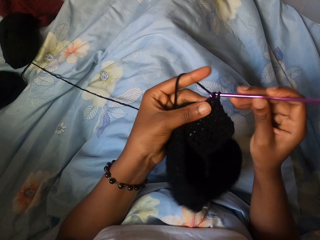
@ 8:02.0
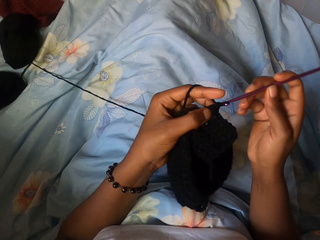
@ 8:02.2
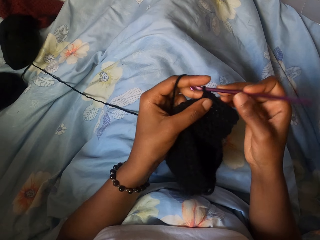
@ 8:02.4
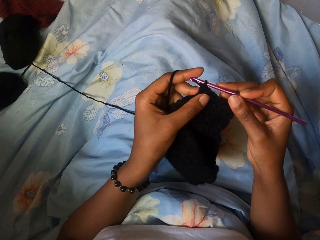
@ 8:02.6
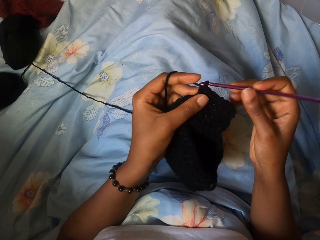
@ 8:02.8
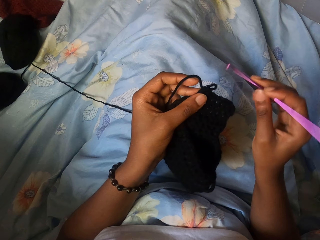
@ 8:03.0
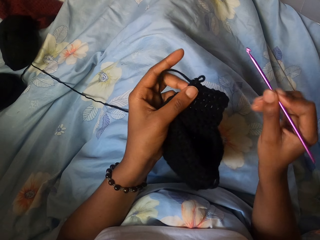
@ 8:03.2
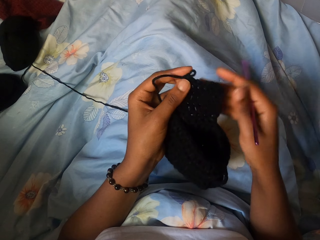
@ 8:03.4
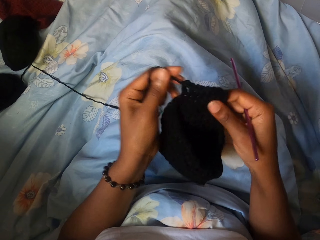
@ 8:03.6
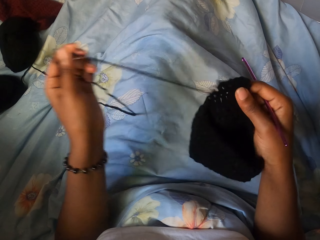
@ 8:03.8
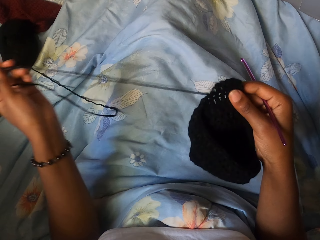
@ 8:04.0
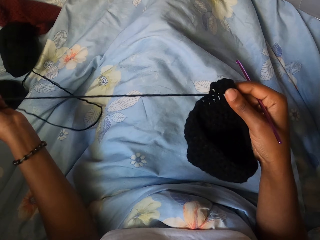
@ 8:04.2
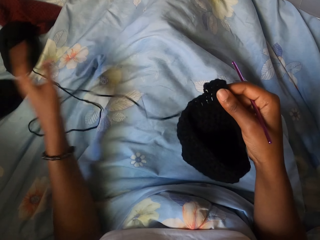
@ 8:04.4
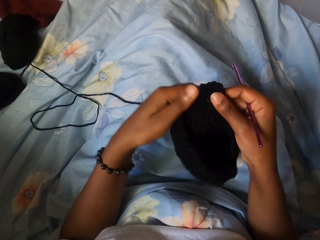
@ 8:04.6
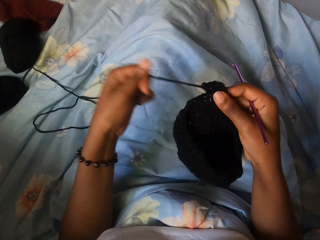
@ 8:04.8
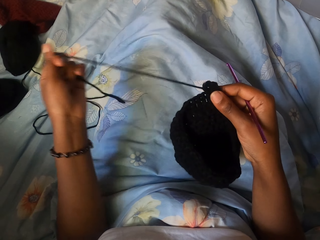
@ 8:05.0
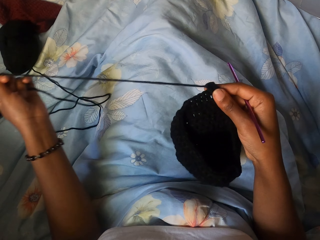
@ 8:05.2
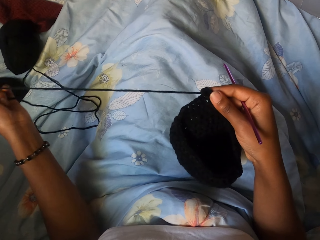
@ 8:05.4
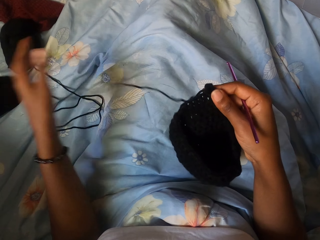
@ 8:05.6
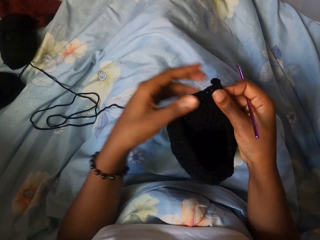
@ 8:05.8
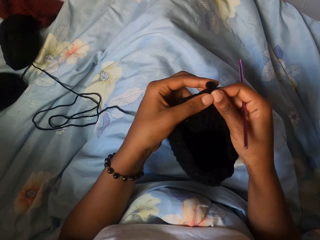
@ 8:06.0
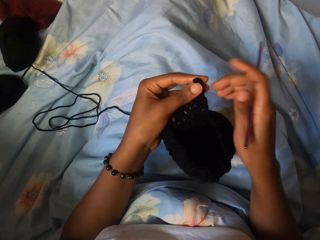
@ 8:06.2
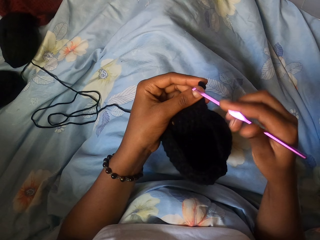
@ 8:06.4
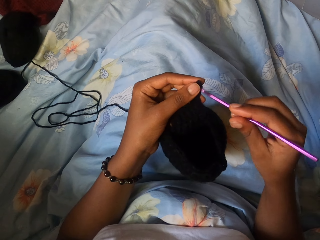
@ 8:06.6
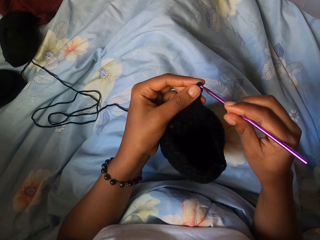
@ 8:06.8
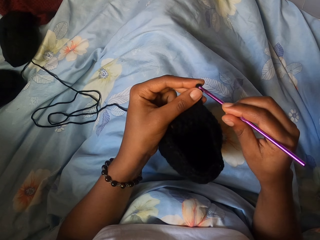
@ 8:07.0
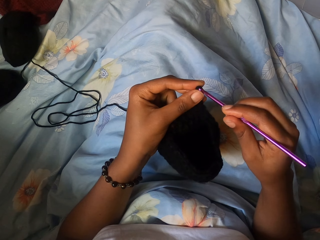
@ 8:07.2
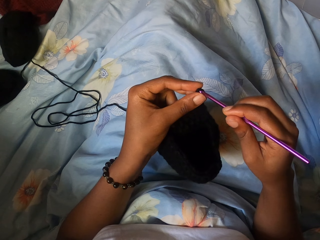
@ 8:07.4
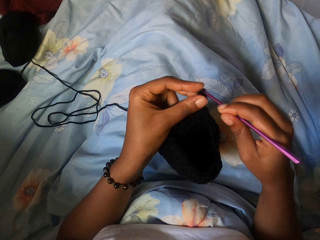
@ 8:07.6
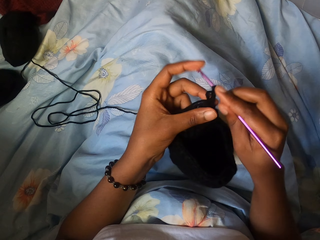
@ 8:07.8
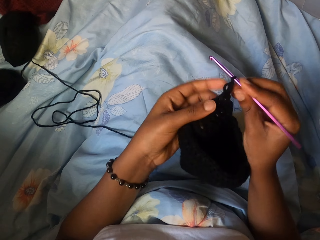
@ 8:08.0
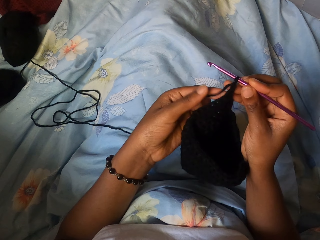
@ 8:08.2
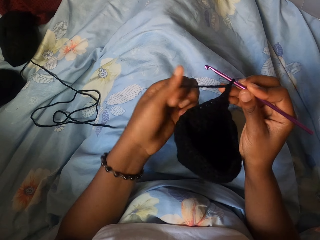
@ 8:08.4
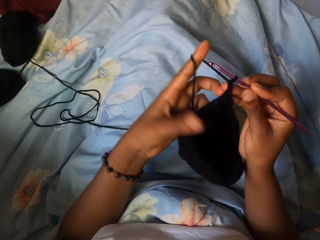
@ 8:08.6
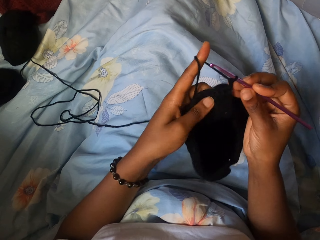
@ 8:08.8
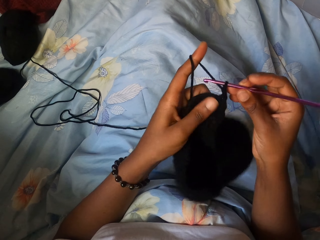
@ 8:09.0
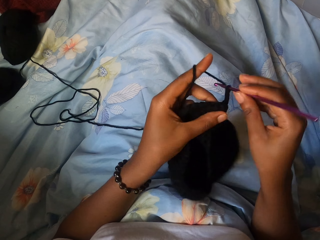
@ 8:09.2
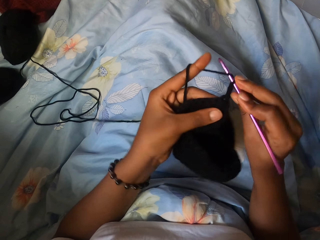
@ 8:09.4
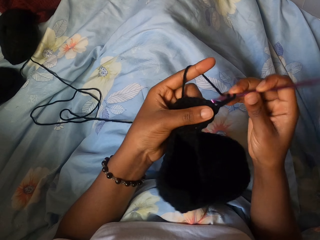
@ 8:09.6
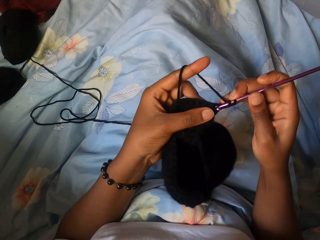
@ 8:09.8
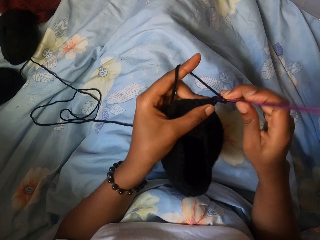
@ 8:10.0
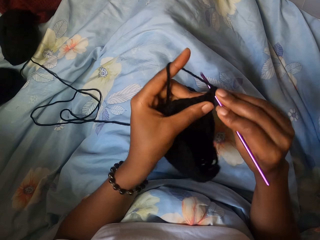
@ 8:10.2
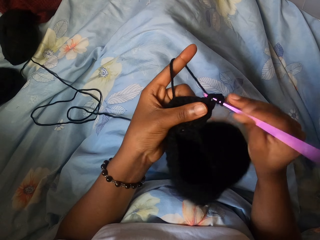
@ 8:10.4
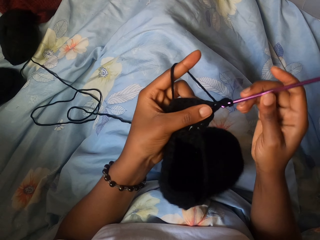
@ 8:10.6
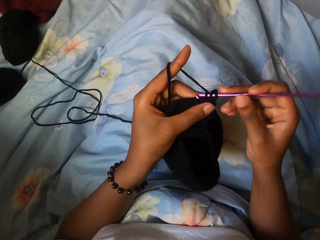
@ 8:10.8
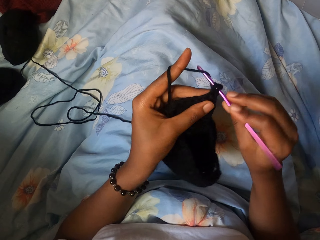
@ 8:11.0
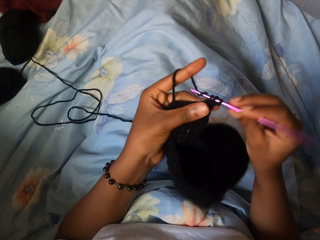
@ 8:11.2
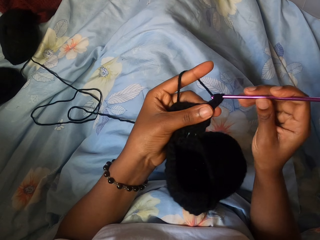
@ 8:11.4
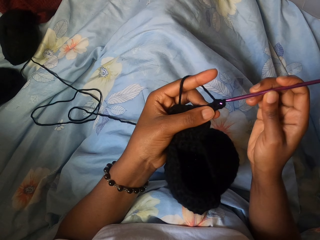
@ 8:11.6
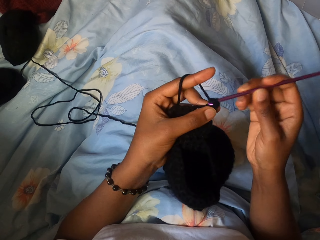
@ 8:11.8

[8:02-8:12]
The camera wearer unknits the yarn with her left hand. She crochets the yarn with the knitting hook with both hands.
